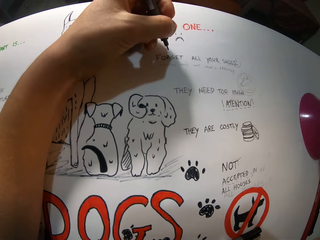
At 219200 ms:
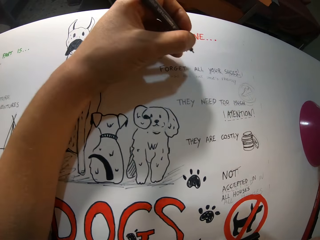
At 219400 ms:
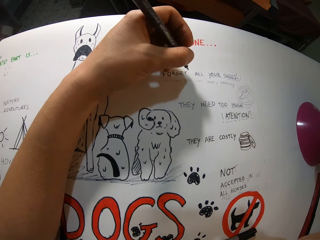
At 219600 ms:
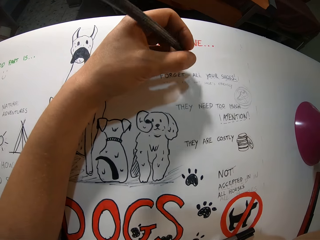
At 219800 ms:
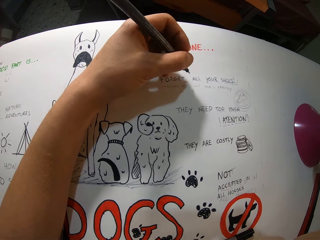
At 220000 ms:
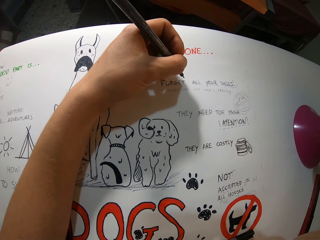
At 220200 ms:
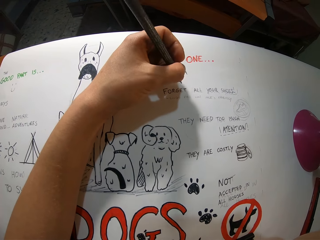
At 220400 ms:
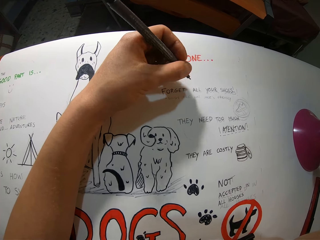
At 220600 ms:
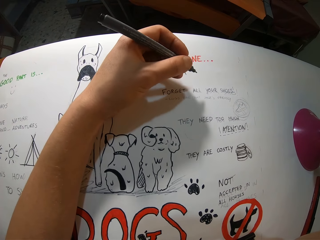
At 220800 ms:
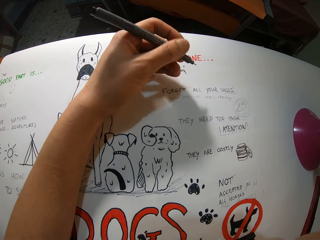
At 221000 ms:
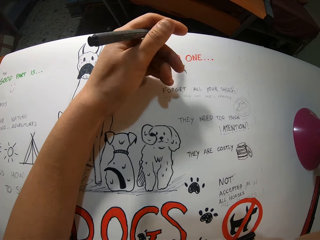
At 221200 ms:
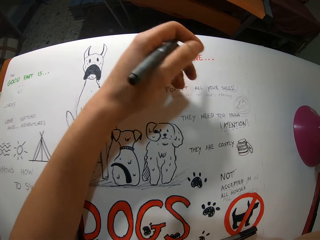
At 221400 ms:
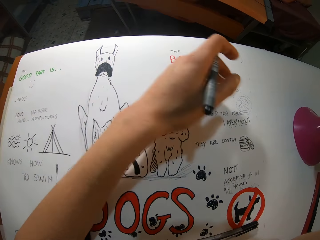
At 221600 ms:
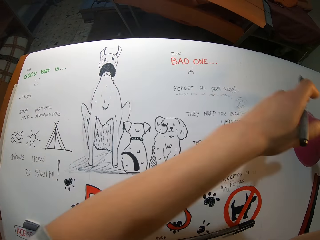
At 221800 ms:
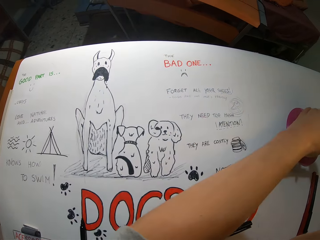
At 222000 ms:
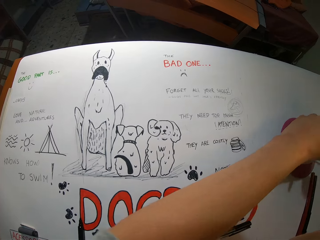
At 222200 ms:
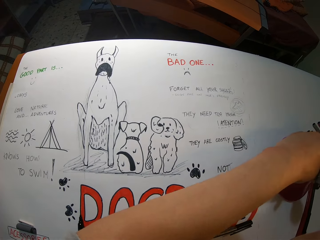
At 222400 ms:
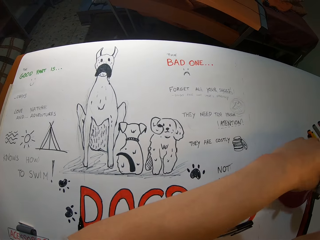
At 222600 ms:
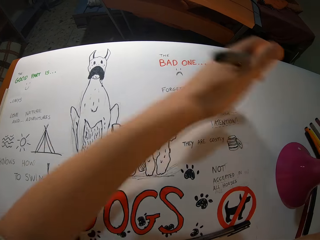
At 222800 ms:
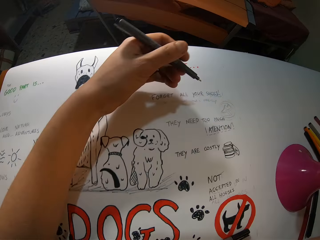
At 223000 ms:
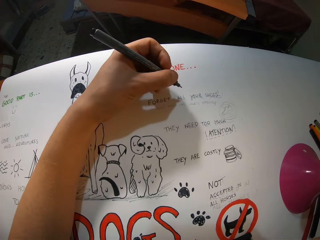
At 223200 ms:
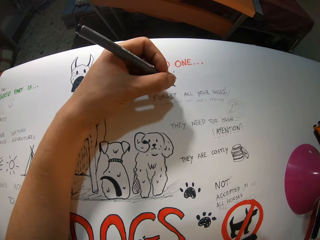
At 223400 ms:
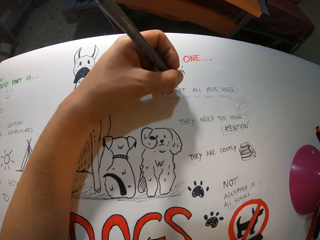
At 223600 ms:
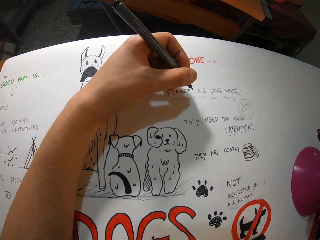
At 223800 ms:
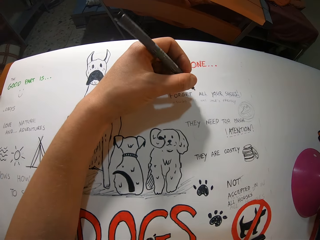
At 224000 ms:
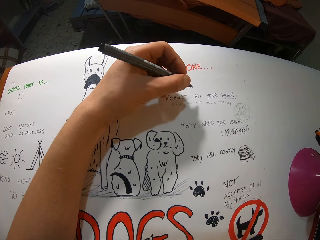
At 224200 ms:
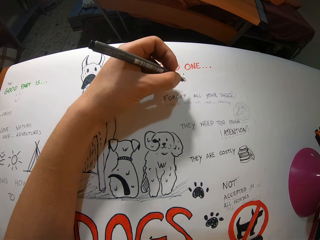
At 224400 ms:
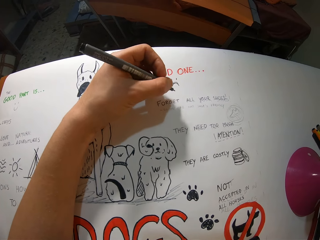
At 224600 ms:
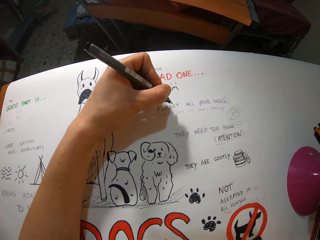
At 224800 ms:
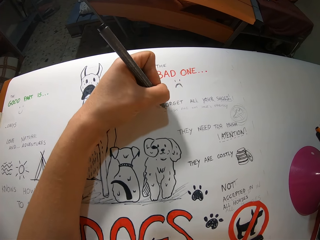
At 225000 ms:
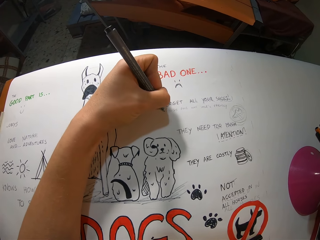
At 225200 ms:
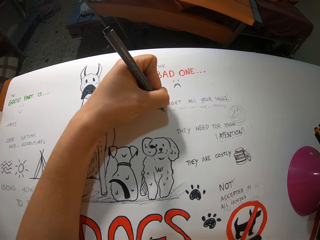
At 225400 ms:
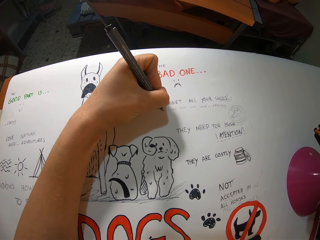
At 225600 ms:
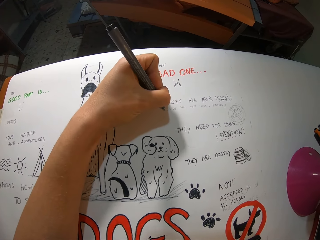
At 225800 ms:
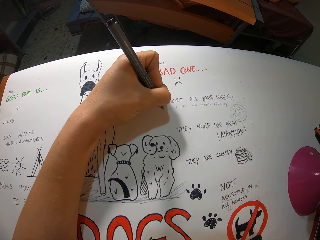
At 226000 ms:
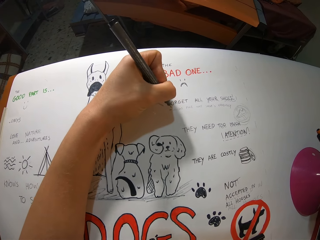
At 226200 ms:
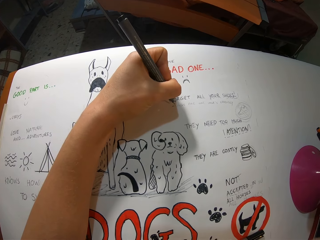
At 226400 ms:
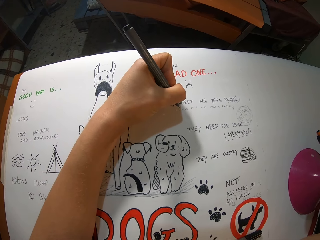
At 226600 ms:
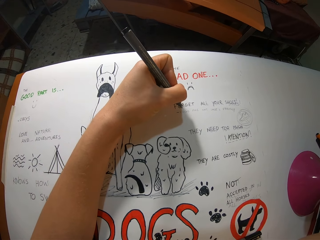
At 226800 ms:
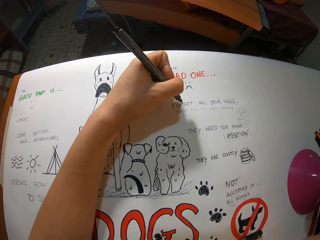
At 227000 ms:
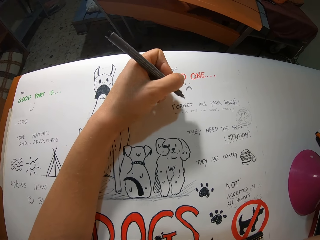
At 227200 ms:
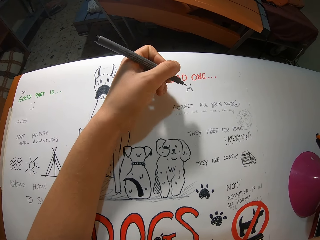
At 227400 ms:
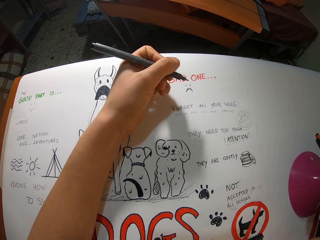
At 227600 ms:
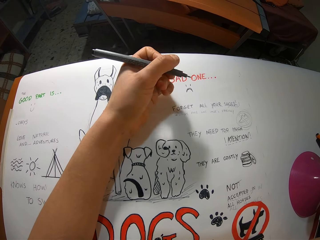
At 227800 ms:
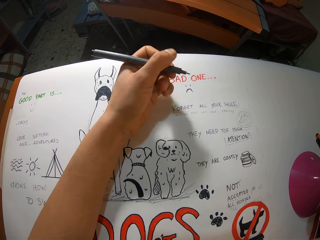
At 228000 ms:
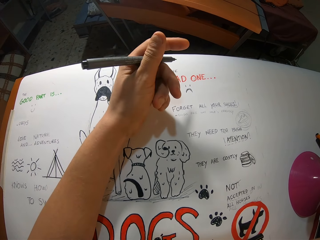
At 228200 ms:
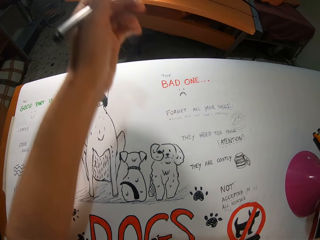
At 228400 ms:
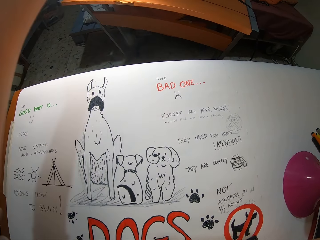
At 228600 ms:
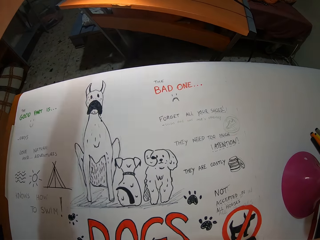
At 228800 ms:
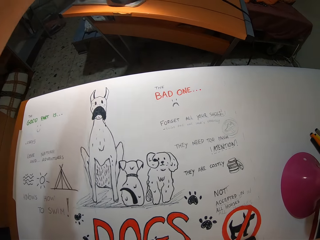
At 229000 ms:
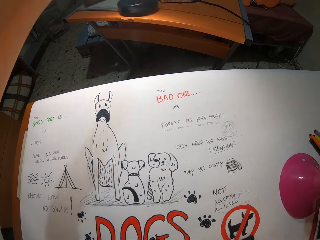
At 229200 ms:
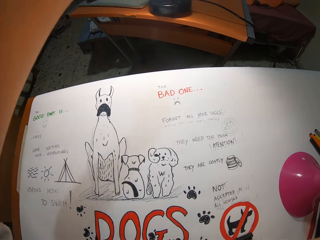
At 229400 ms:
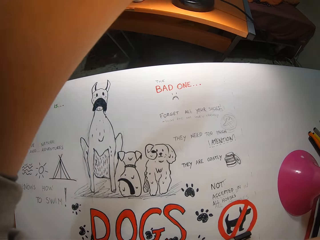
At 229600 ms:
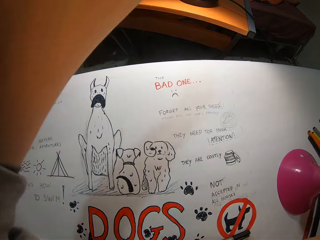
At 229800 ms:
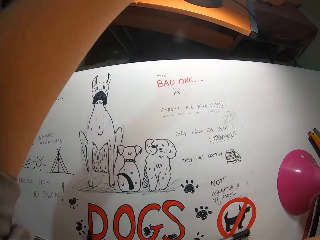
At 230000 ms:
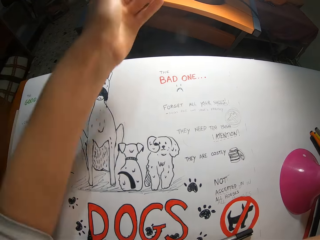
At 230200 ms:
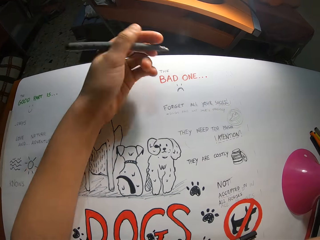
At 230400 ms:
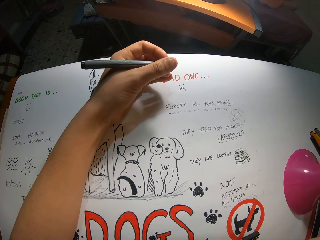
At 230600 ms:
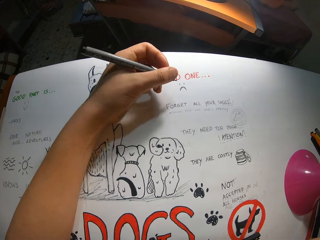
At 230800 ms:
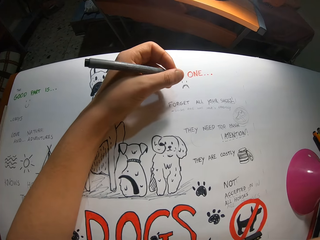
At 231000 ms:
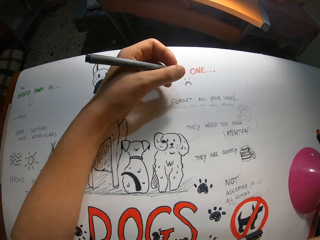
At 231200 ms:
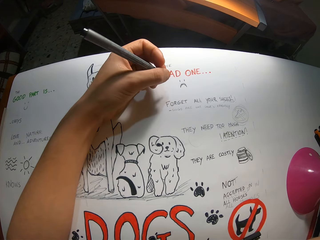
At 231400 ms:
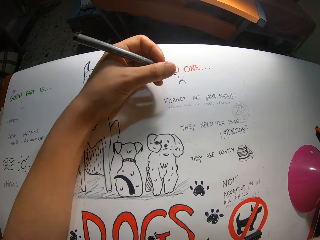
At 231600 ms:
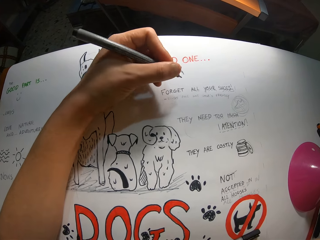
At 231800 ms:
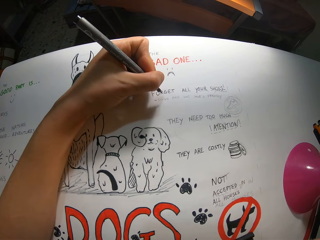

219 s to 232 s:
The camera wearer repositions a plastic funnel with his left hand. He colors the sketch in the cardboard with the crayon pen in his left hand. He writes on a paper. He stretches his left hand towards a wooden table. He repositions a lamp on the wooden table with his left hand.

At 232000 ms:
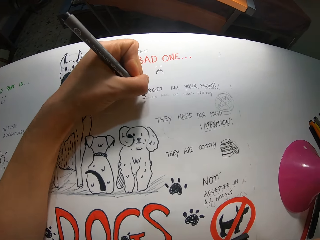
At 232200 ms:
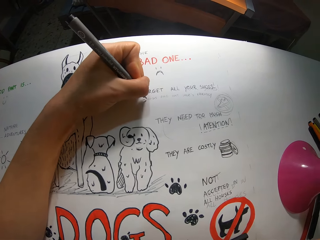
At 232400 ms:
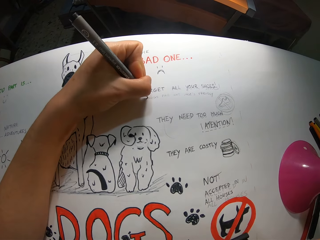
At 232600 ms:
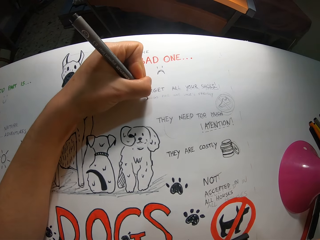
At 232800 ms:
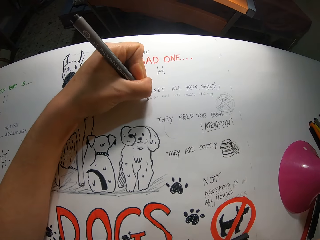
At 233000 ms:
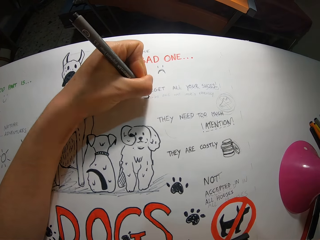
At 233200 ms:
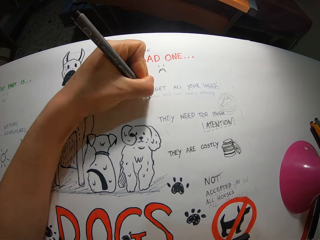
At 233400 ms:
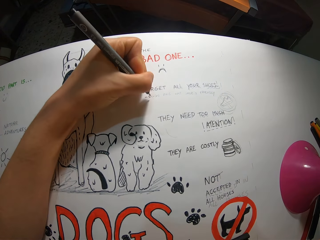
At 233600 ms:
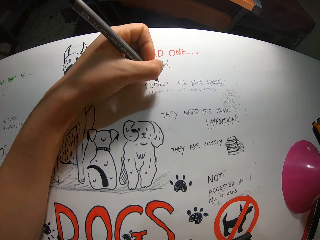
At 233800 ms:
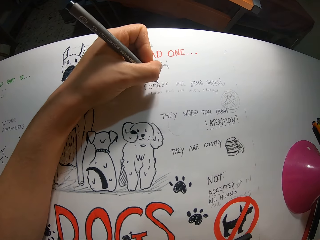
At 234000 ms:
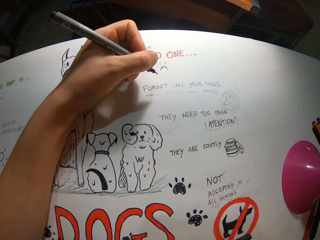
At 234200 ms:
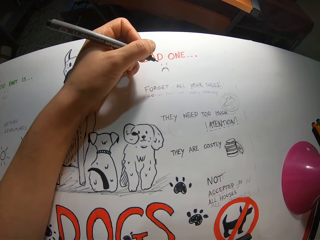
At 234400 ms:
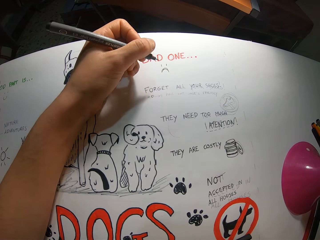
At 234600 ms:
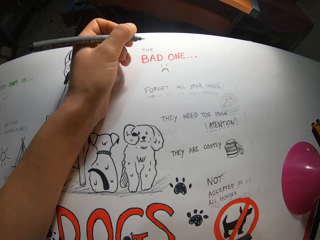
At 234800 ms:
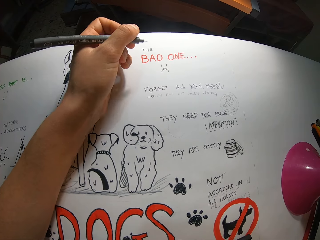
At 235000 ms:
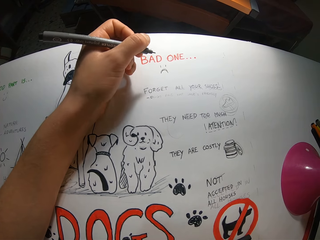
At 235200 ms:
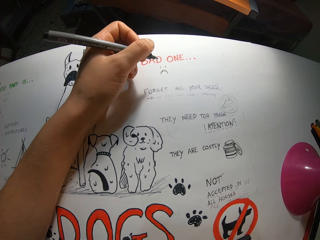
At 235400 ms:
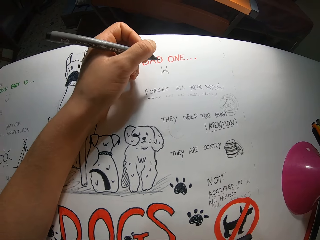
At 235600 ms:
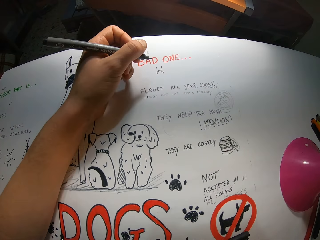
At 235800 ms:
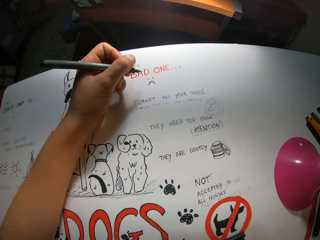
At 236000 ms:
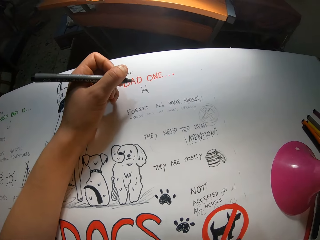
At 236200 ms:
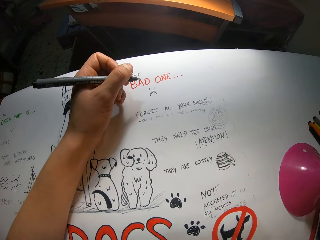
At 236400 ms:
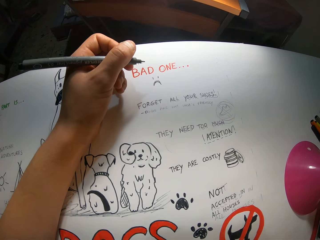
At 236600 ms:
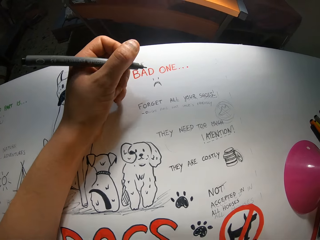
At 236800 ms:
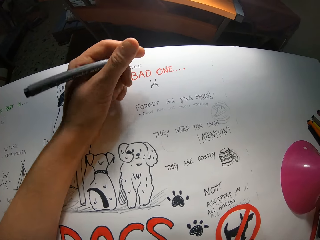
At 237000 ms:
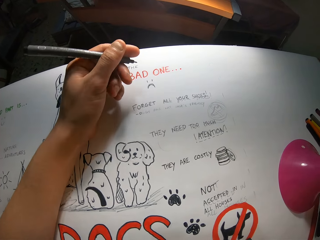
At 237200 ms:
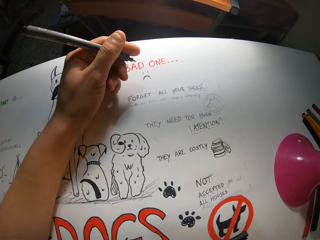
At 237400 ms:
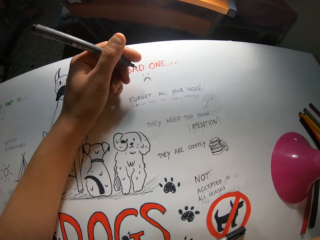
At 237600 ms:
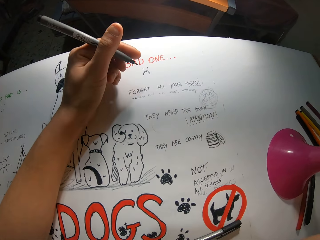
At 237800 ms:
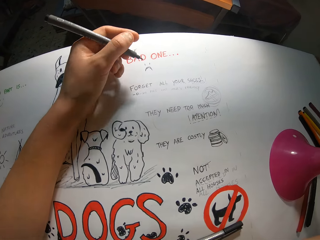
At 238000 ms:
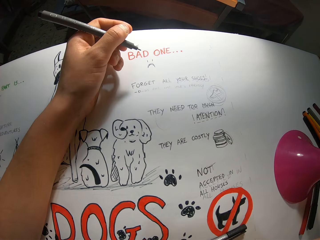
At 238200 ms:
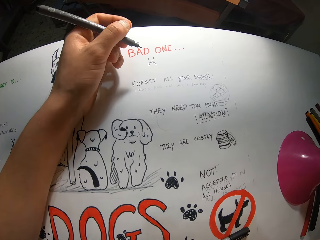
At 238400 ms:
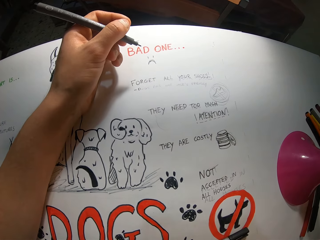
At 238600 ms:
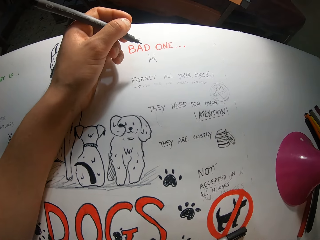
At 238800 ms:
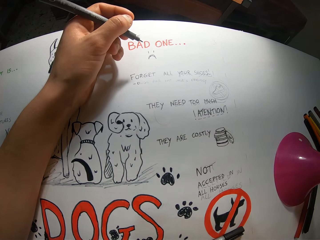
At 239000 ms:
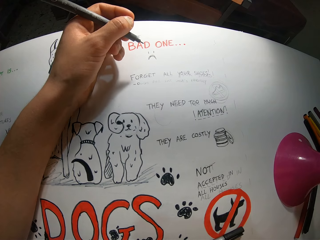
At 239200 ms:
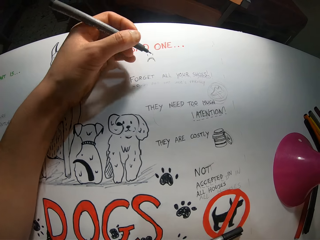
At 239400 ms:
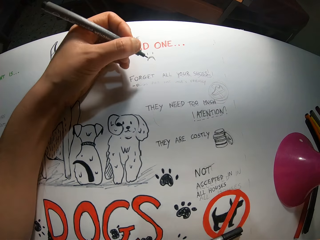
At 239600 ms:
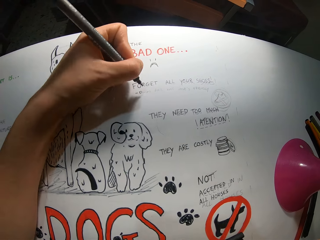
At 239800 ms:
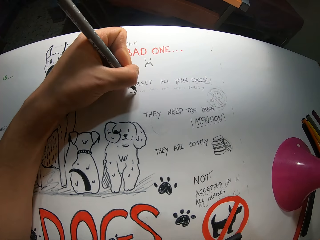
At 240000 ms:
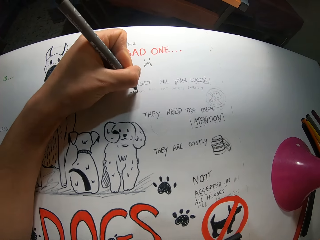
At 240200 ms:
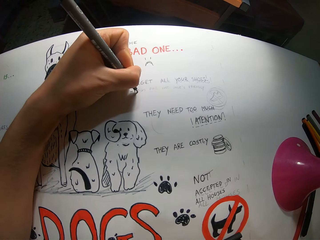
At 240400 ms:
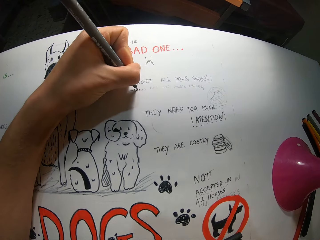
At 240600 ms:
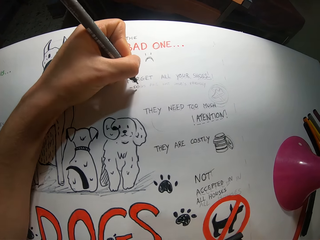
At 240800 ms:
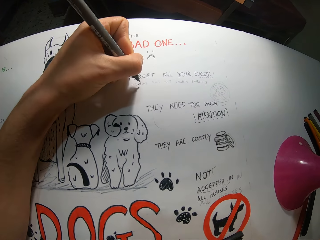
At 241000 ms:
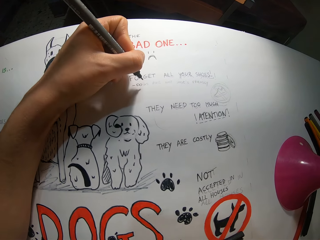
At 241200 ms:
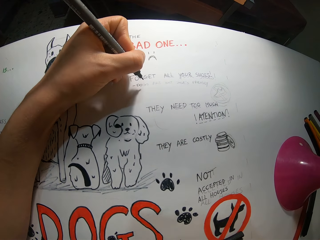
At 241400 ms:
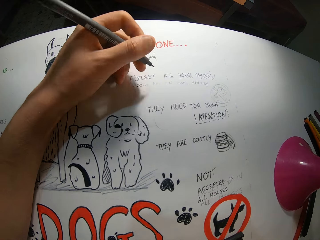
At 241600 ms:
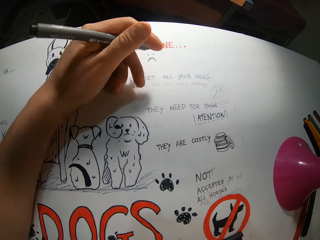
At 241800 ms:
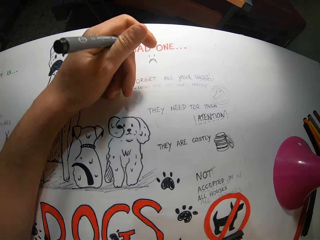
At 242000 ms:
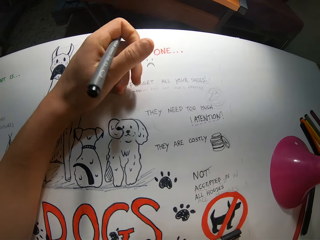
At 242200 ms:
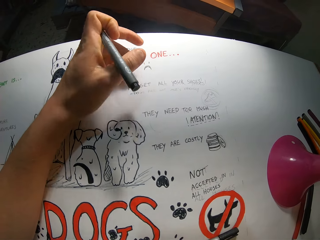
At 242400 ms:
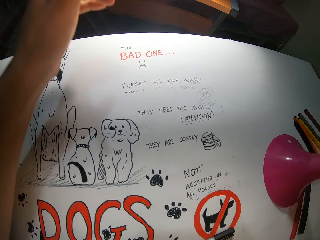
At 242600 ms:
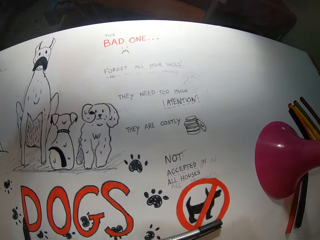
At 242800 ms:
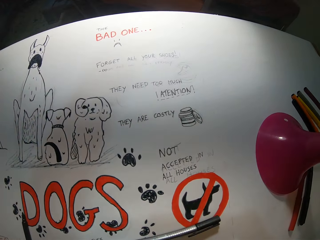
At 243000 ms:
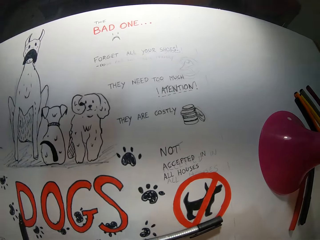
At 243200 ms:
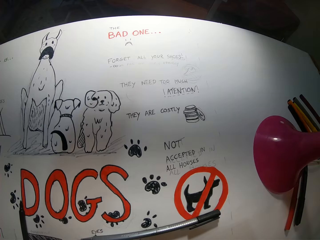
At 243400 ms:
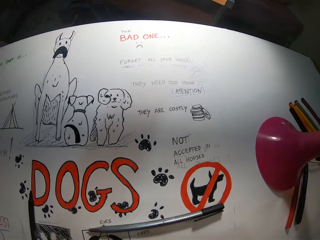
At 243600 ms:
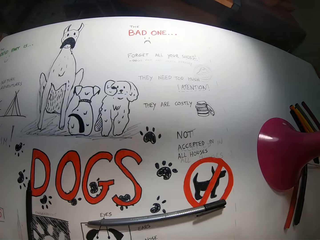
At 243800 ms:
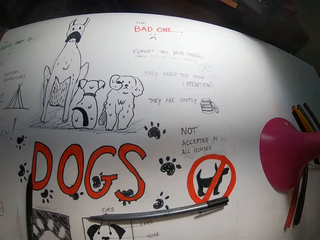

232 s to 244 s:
The camera wearer colors the sketch in the cardboard with the crayon pen in his left hand. He writes on a paper. He raises his left hand towards his face.
